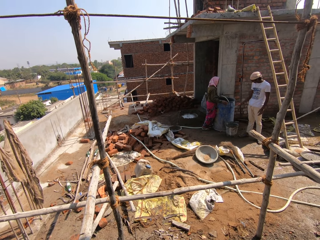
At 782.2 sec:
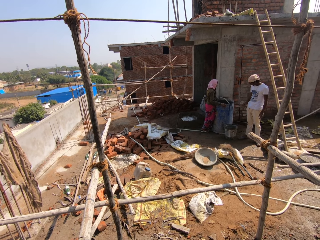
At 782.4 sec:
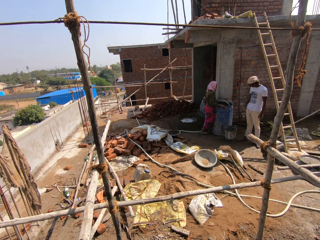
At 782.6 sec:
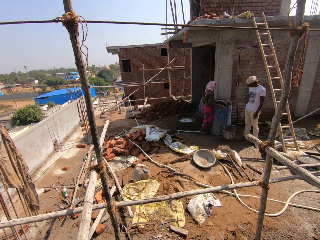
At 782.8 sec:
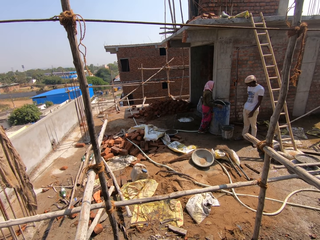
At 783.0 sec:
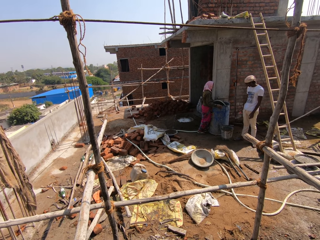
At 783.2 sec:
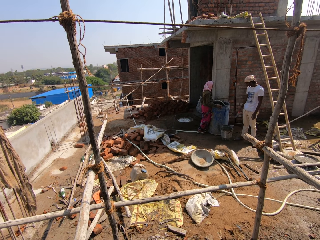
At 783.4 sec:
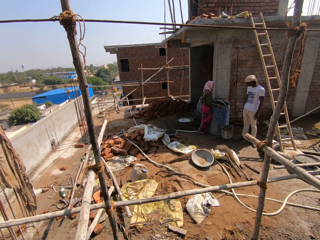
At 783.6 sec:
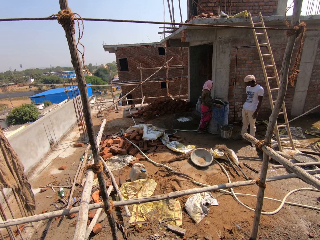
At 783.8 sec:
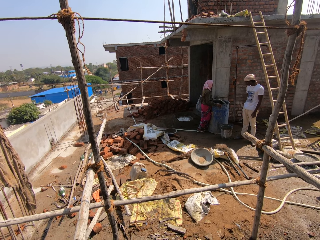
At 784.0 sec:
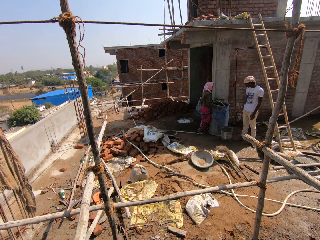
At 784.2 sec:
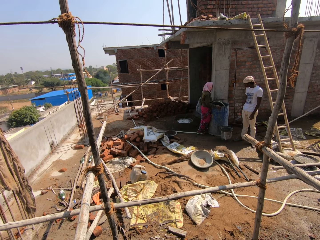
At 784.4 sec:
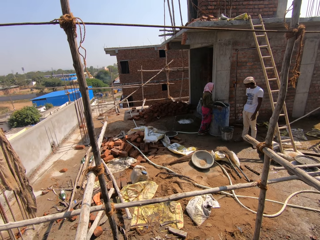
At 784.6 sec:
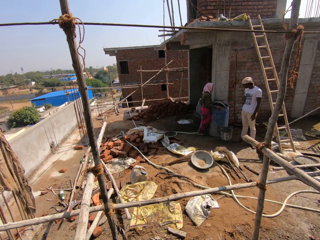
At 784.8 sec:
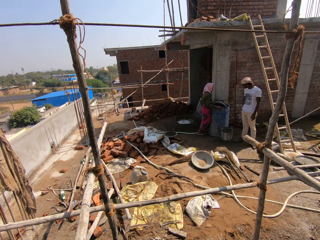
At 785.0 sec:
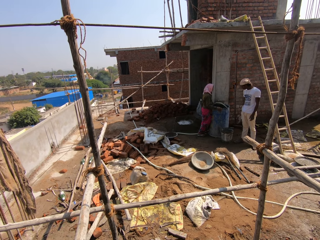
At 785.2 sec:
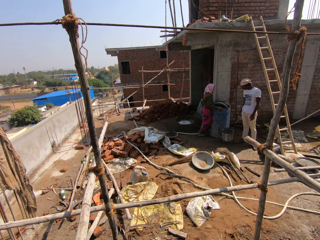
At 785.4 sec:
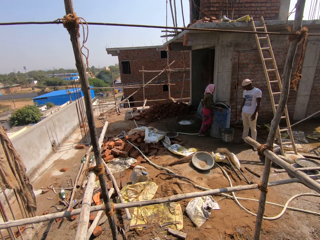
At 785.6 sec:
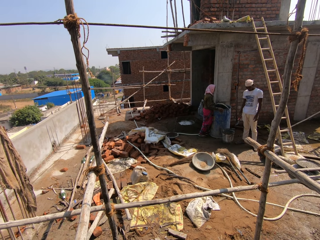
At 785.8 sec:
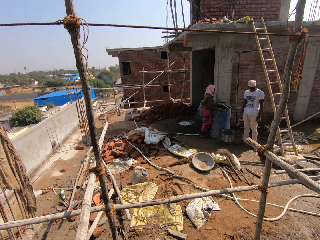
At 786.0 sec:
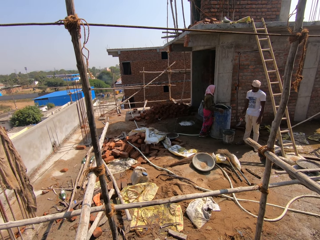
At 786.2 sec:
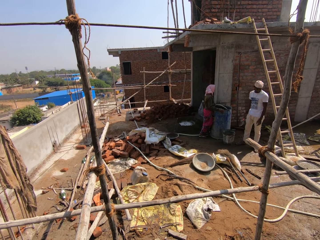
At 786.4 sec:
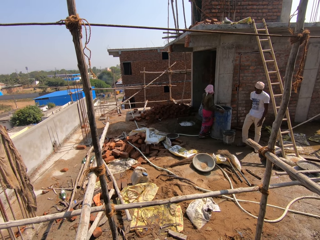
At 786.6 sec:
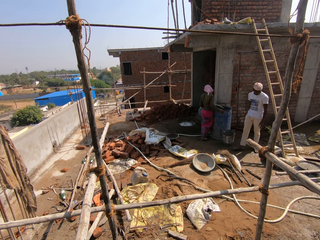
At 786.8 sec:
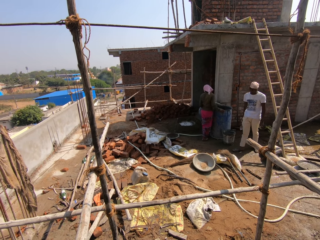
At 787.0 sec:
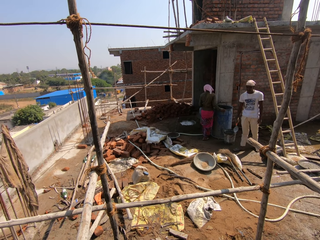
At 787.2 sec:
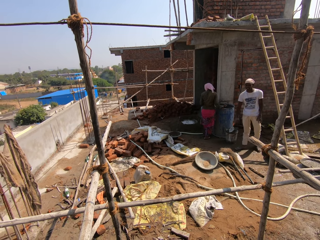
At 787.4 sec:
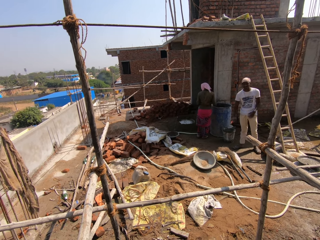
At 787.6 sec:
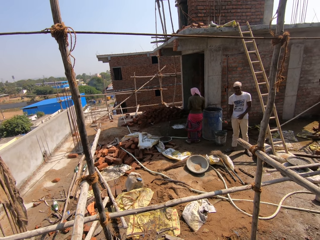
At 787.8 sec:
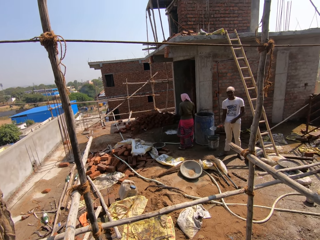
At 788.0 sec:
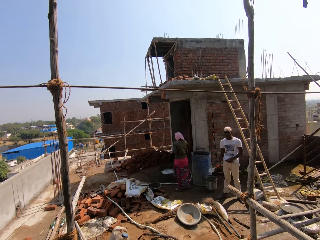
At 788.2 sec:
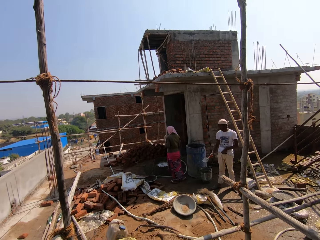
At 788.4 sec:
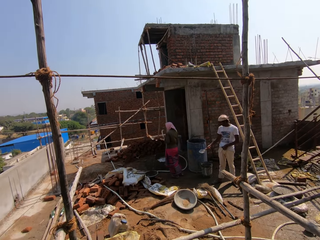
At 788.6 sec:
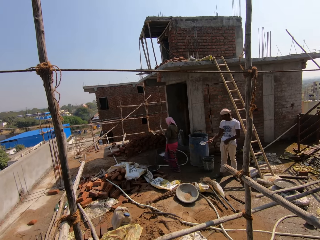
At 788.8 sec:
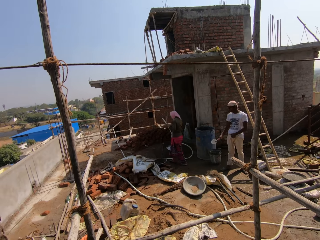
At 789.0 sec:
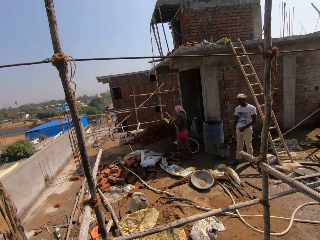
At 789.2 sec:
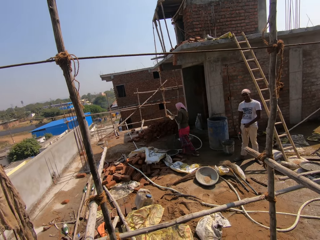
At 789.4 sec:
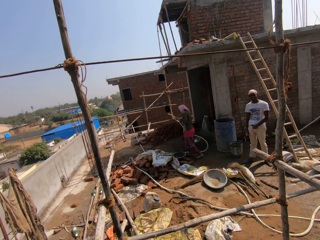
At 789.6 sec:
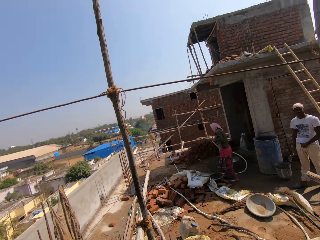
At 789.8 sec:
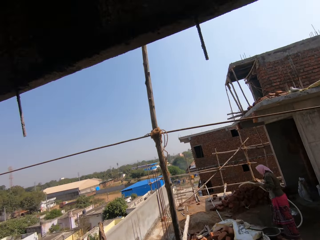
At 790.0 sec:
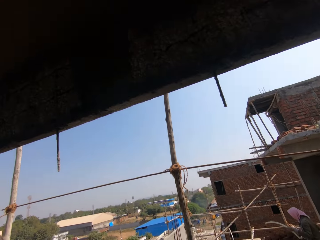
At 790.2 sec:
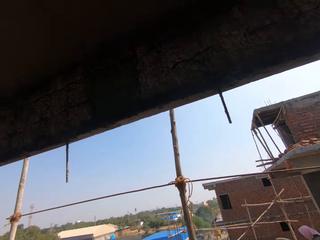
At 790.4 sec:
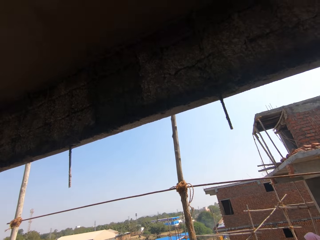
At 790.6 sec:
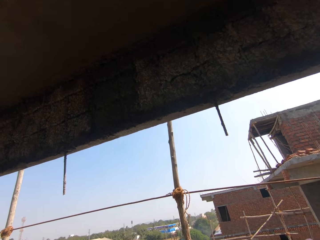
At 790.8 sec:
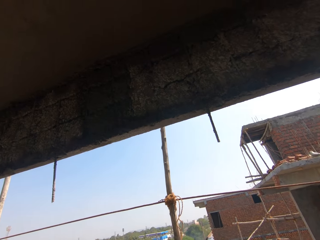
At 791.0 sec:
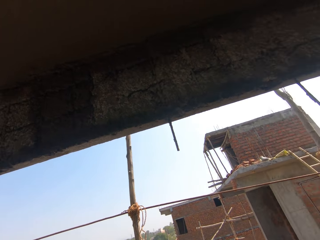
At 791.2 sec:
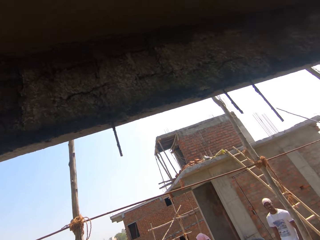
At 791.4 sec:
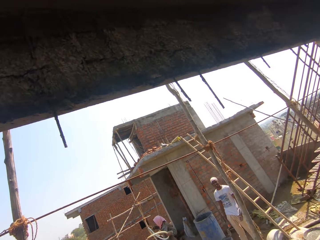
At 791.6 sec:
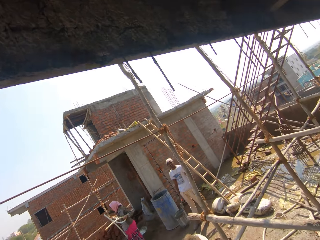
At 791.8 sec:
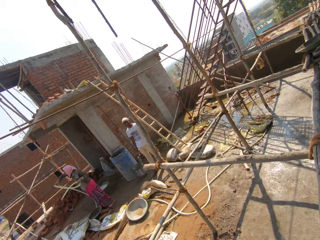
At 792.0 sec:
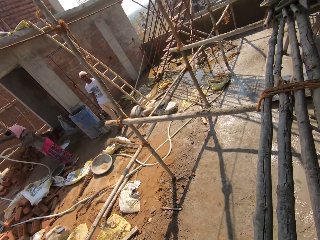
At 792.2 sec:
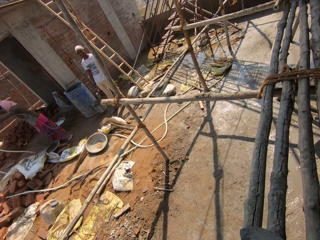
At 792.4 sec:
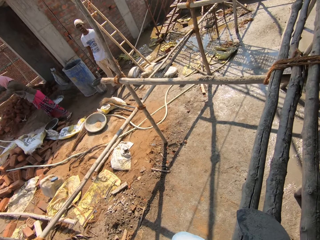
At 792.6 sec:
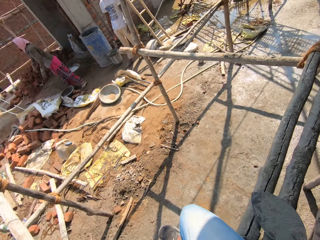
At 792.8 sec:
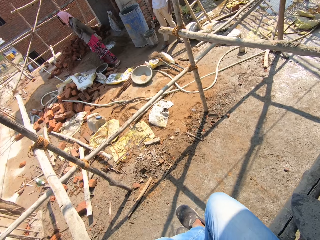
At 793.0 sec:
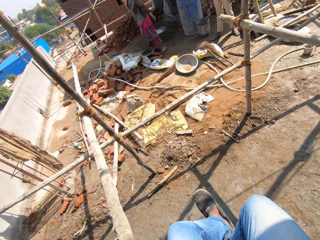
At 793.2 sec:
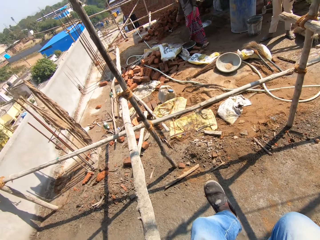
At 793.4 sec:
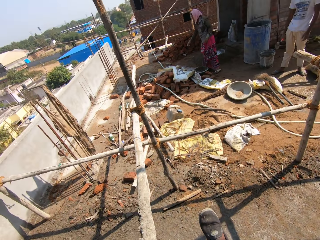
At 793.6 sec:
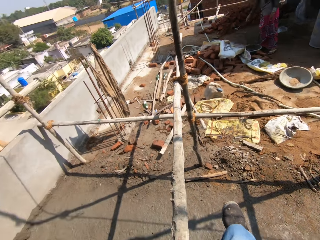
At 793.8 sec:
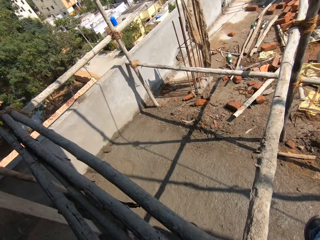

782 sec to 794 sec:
A man walks around the construction area. The man does a hand gesture. A woman walks around the construction area. The camera wearer looks around the construction area.

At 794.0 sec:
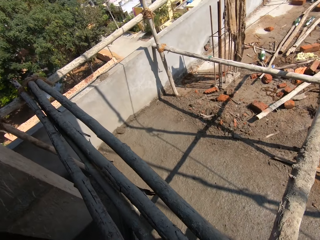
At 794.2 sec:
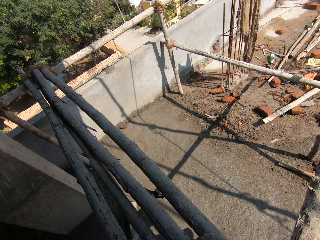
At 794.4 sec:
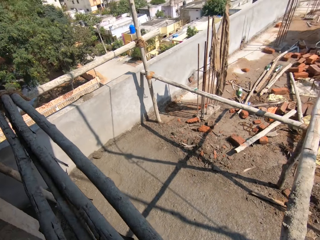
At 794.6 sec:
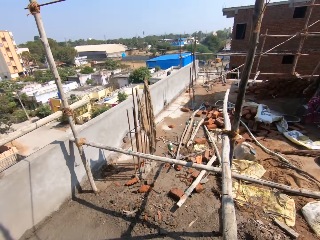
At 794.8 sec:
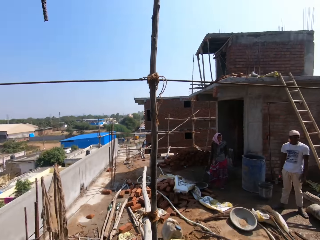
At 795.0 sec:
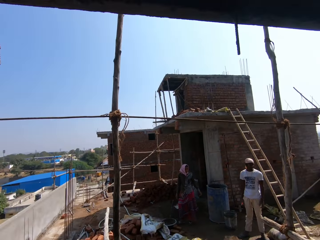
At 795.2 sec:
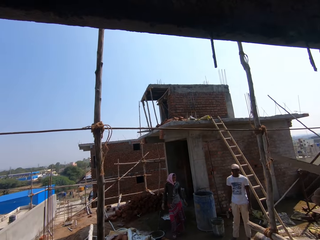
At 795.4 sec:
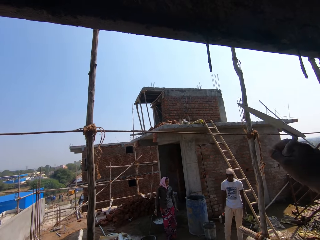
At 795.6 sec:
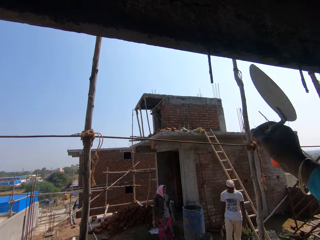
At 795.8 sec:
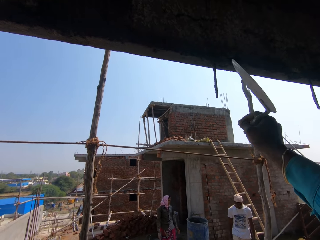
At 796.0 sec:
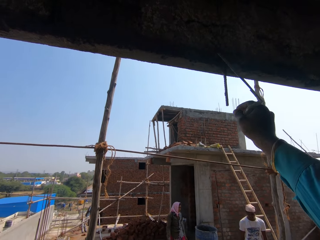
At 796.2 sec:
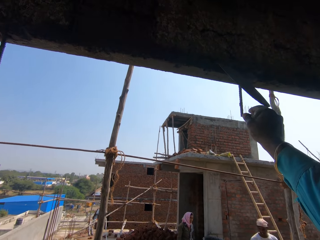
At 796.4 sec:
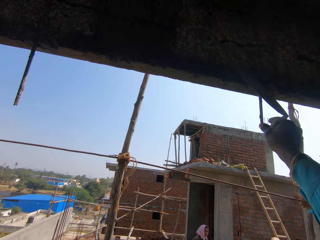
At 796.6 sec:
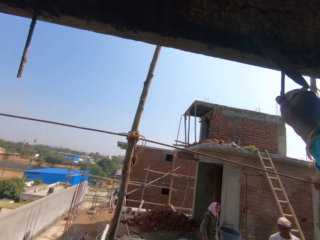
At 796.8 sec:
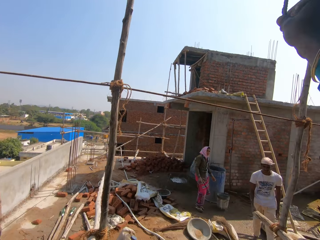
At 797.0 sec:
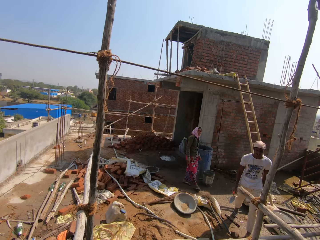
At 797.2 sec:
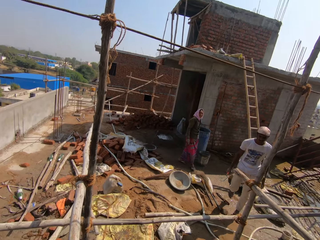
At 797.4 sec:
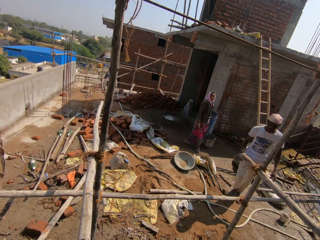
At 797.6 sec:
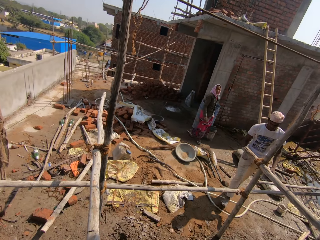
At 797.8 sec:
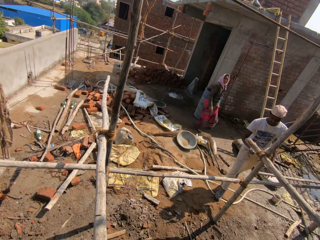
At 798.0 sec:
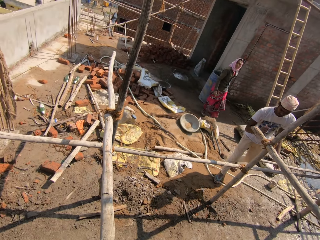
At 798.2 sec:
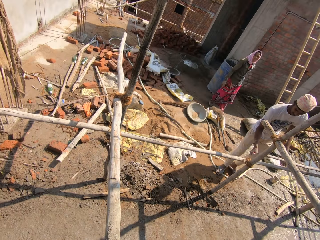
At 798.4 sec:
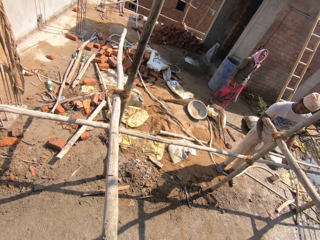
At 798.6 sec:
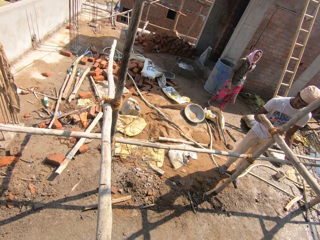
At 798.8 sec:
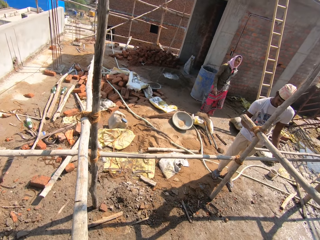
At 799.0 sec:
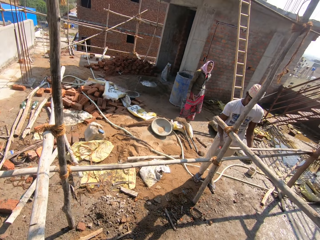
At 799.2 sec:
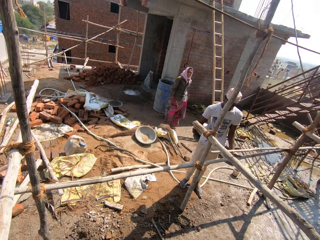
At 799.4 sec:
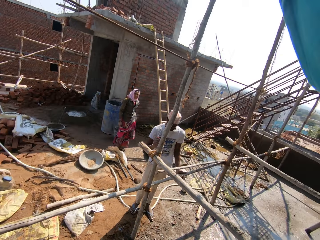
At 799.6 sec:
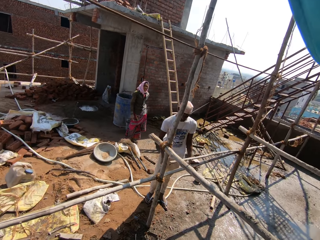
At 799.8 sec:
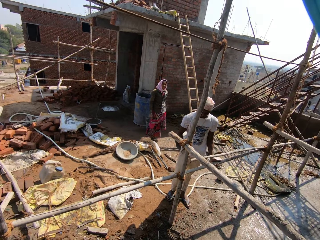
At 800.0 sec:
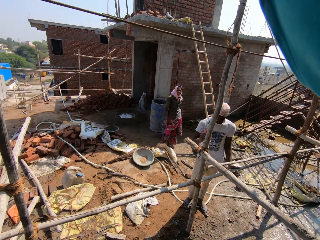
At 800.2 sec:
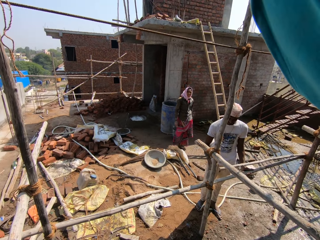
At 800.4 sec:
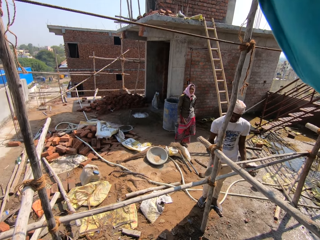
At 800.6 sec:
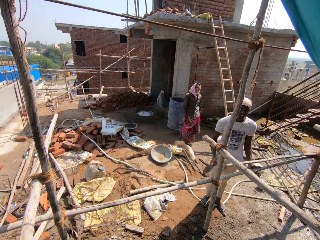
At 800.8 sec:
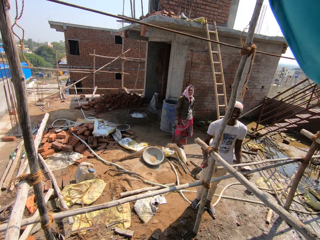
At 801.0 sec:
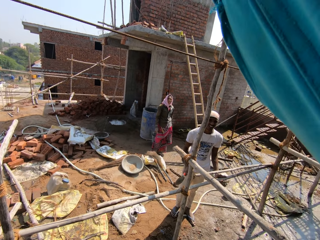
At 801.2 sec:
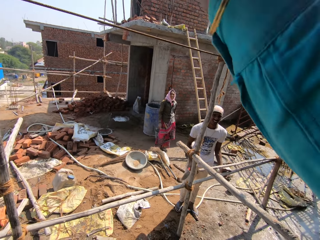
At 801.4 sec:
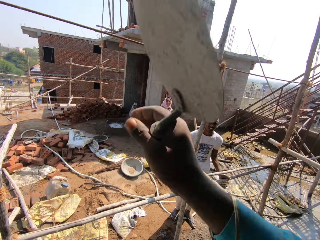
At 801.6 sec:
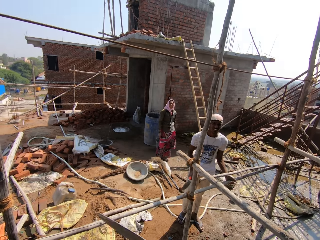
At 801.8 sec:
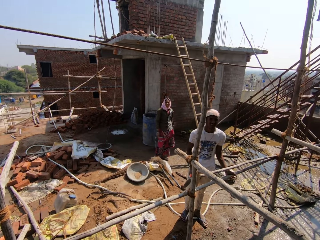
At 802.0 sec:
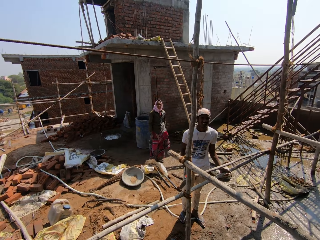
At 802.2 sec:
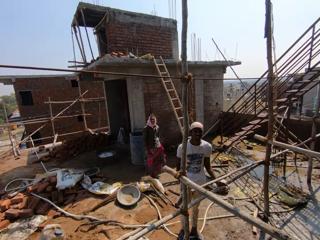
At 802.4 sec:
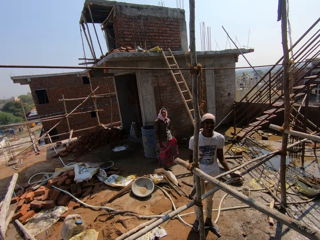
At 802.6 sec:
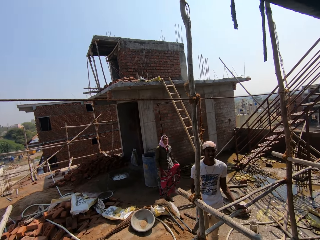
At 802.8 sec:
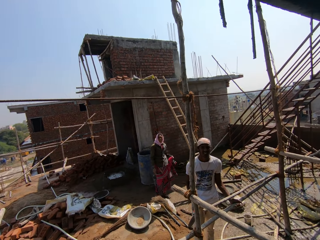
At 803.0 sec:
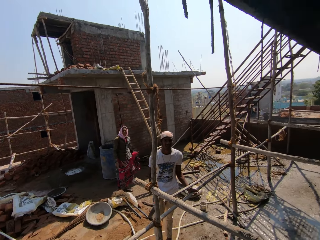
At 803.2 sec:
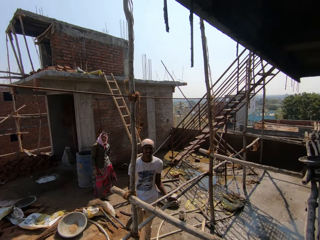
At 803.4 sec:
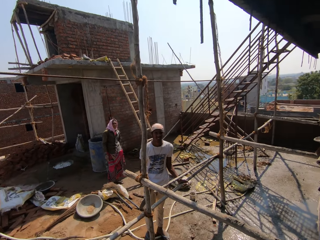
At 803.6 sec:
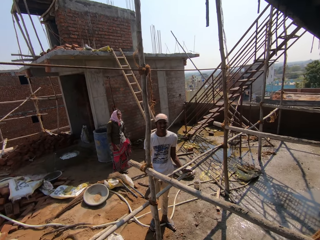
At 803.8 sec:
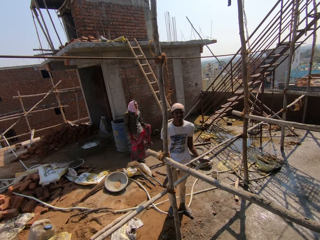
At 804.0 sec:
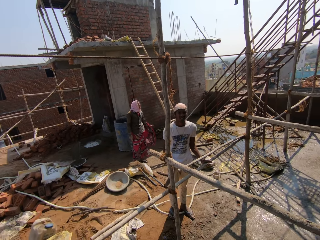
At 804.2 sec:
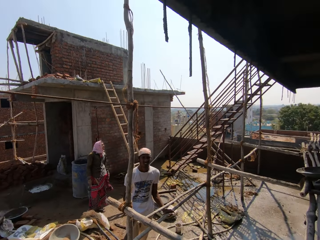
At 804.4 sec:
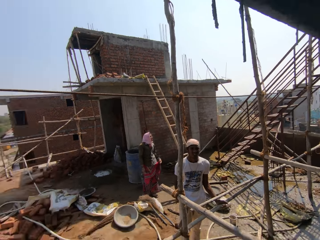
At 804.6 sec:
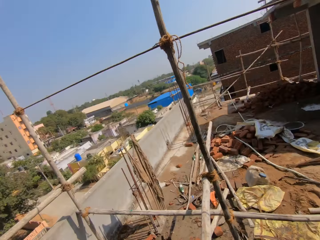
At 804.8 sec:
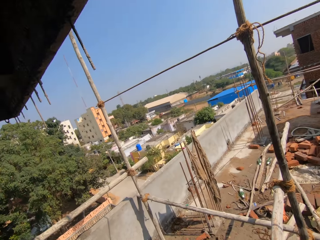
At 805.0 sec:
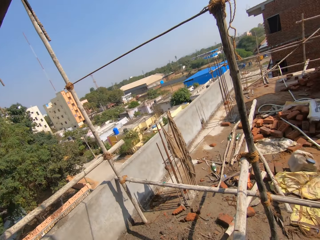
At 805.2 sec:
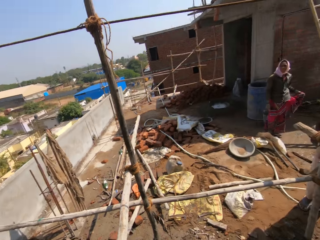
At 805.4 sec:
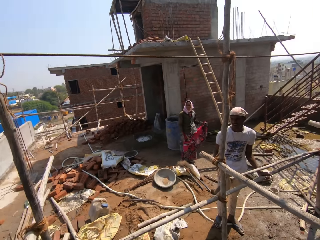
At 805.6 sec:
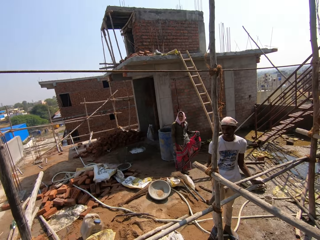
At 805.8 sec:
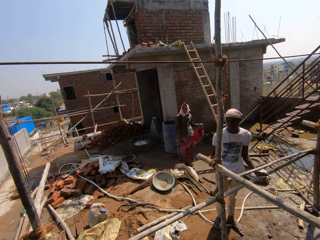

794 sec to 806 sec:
The camera wearer touches the wall with a trowel. A man walks around the construction area. A woman walks around the construction area. The man hits the scaffold with a trowel. The man looks at the camera wearer. The woman looks at the camera wearer. The camera wearer looks around the construction area.
